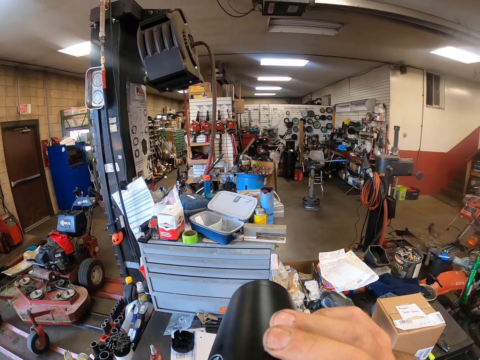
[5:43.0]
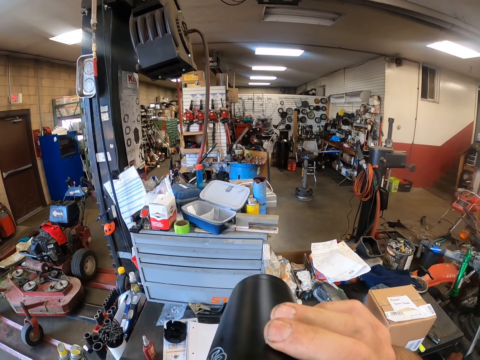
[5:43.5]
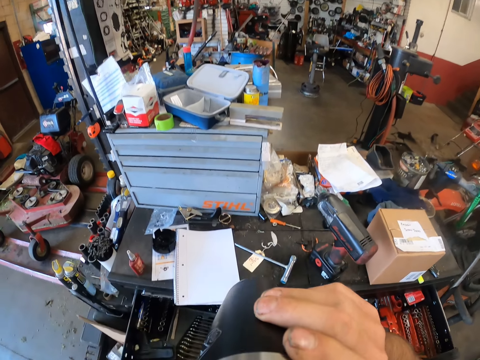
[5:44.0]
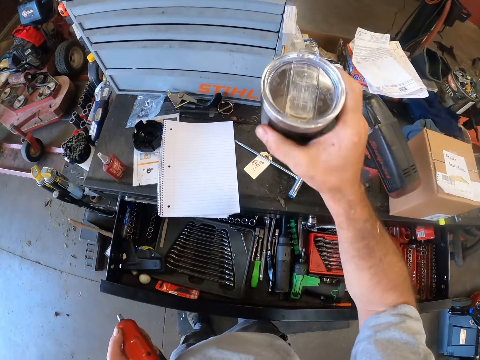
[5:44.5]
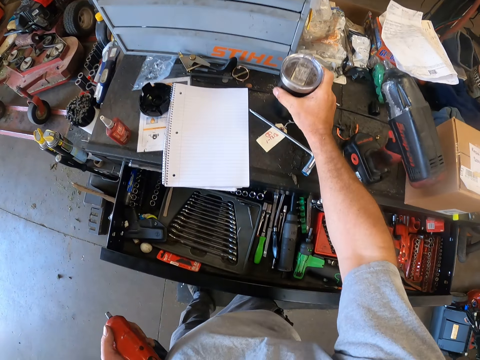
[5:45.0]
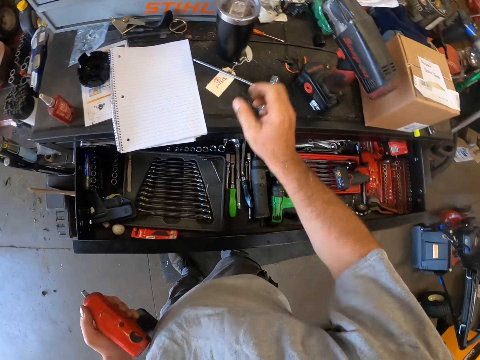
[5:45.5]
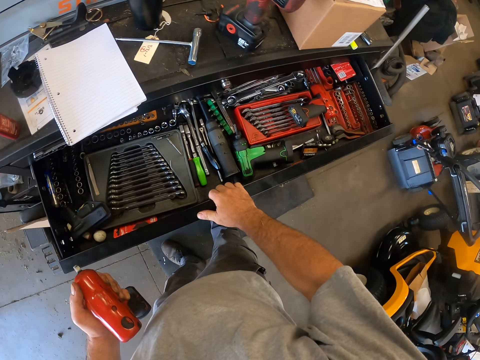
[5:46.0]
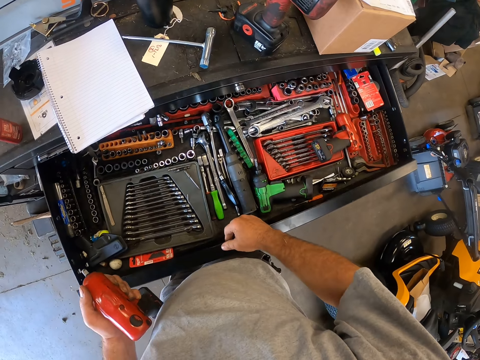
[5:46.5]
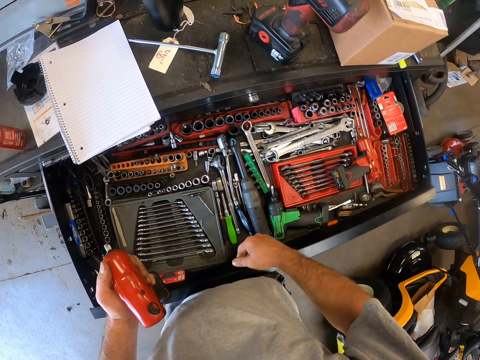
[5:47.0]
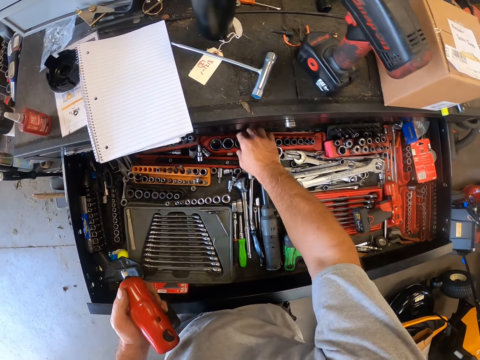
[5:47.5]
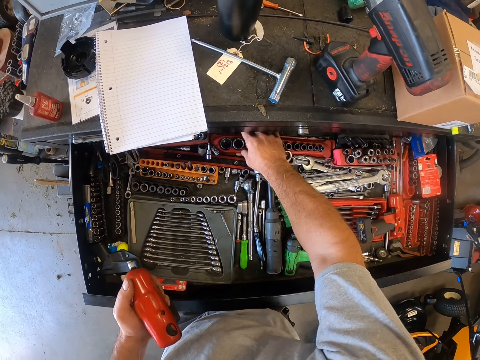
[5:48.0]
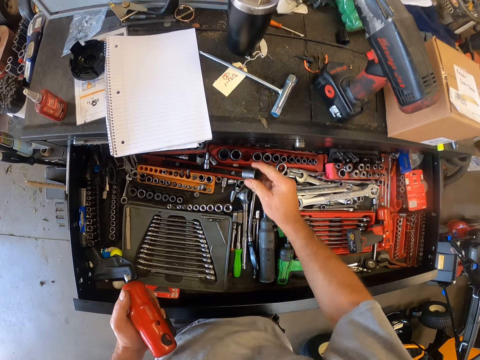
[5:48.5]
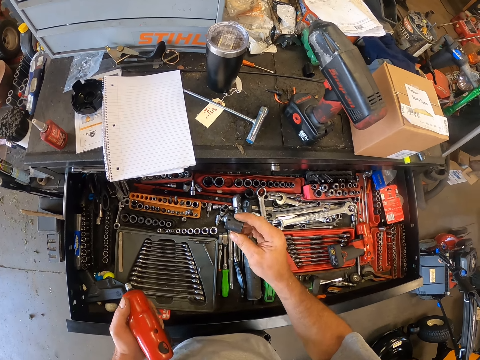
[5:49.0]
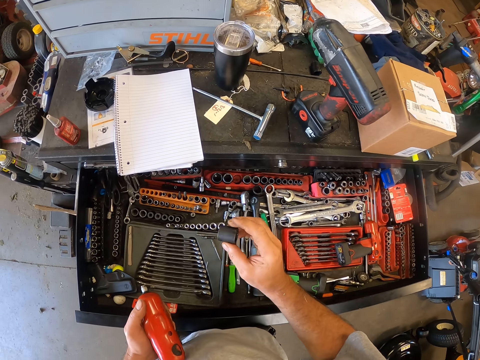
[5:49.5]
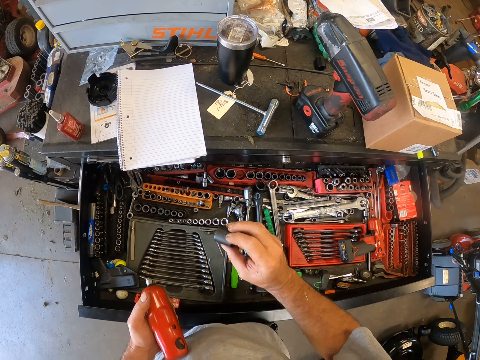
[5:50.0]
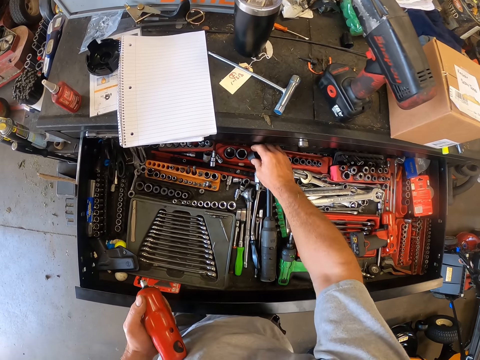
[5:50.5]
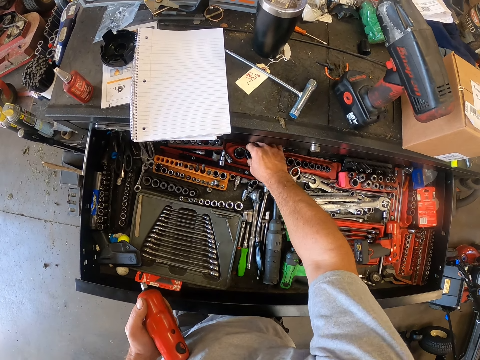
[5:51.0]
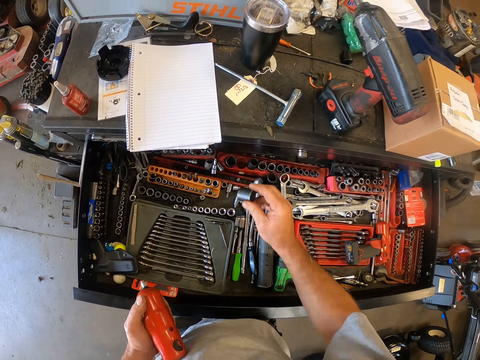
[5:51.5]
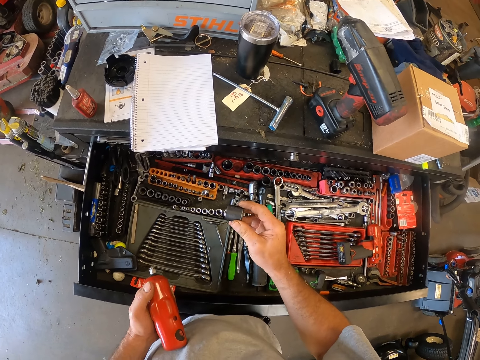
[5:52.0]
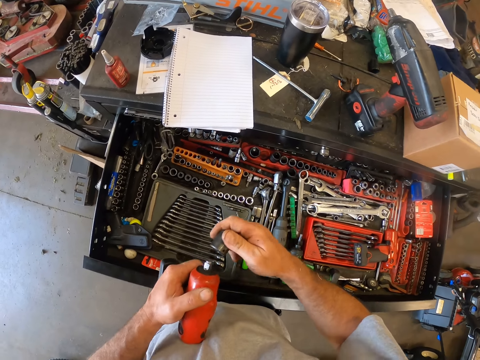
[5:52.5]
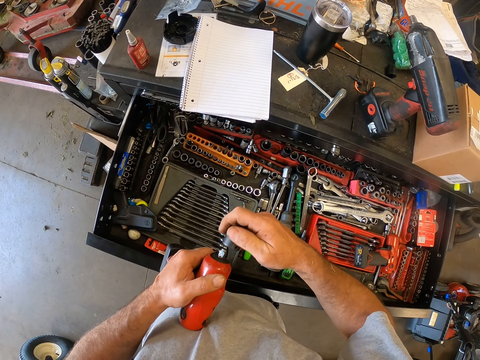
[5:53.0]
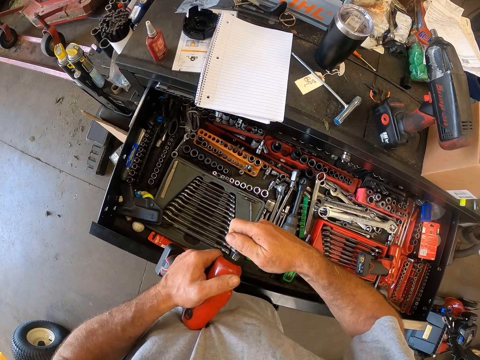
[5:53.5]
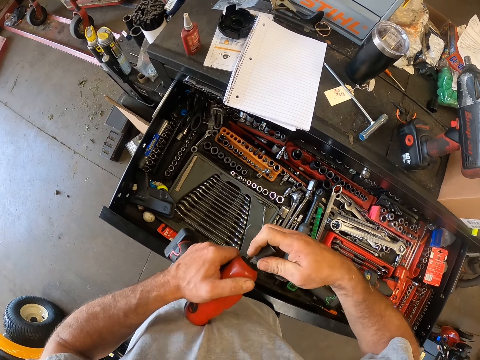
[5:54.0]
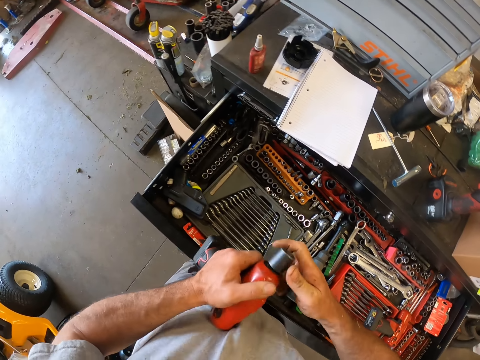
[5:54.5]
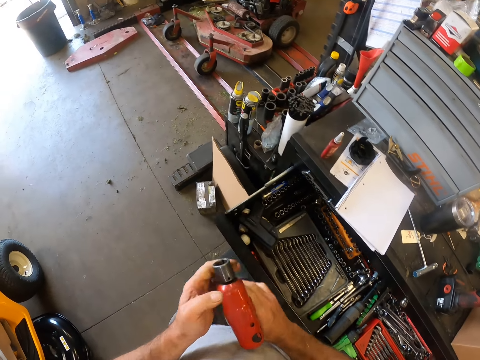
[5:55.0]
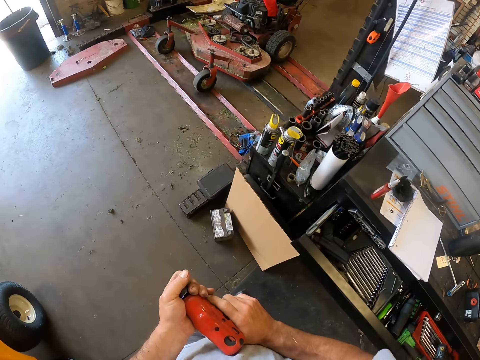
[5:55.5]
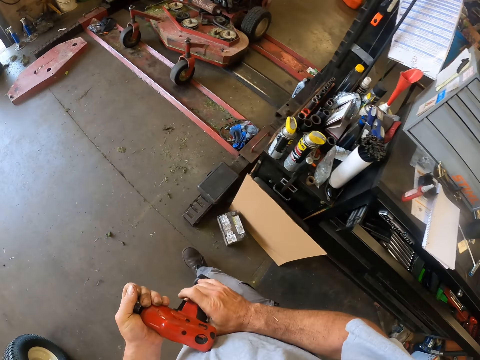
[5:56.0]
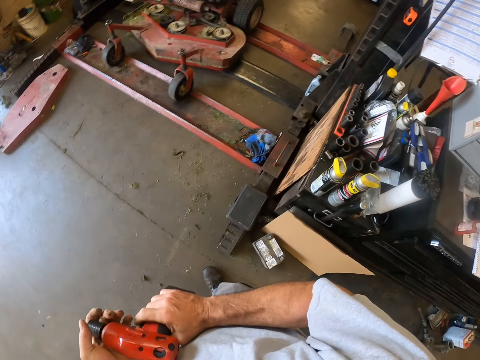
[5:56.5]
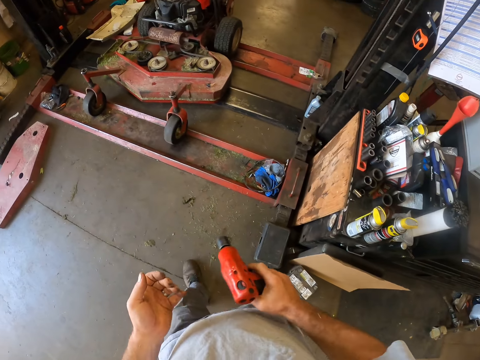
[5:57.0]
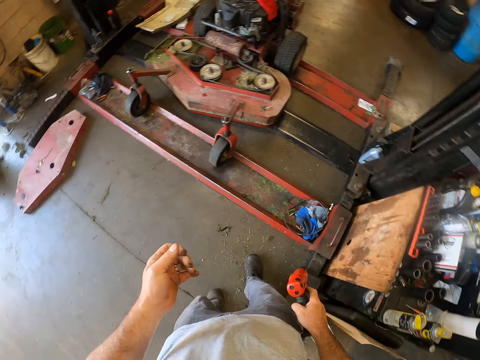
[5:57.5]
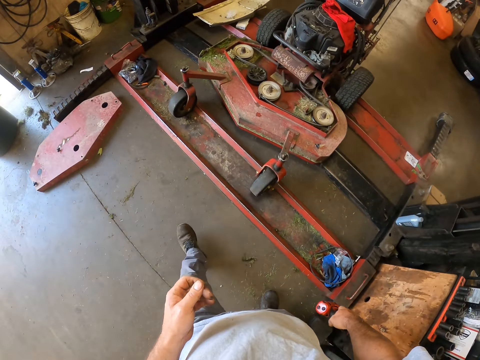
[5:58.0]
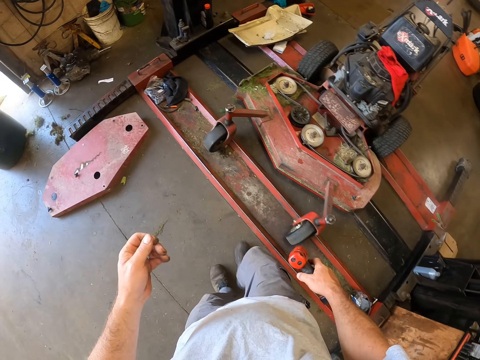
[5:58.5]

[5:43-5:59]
The camera wearer places the cup on the table. He pulls a drawer of tool kits with his right hand. He picks a bolt remover or wrench socket from the tool kit. He looks at the wrench socket. He returns the bolt remover to the tool kit. He picks another bolt remover from the tool kit. He looks at the wrench socket. He fixes the bolt remover in his hand on the wrench's bit. He walks towards the side of the lawn mower.

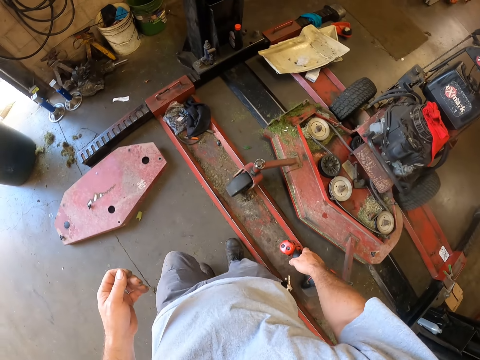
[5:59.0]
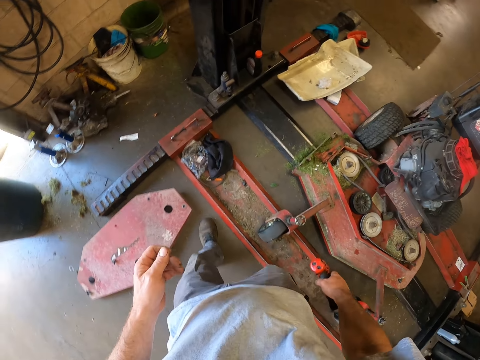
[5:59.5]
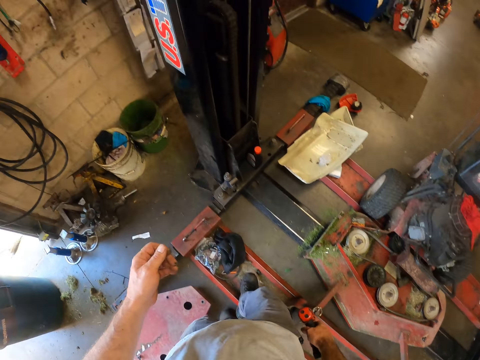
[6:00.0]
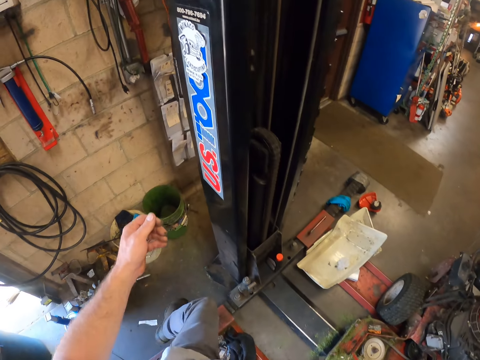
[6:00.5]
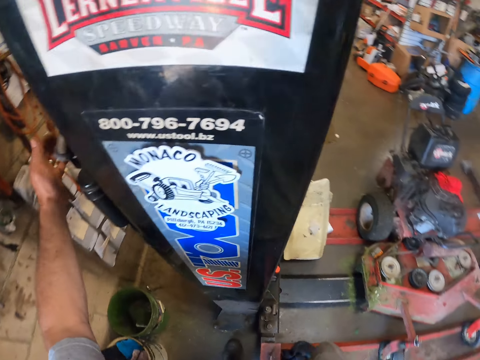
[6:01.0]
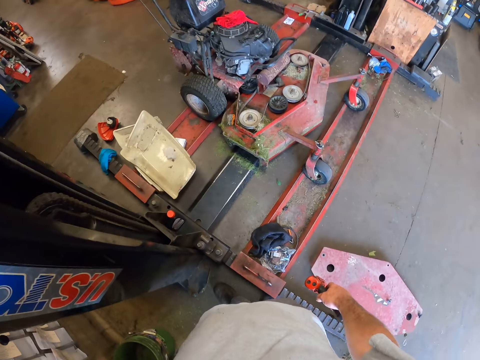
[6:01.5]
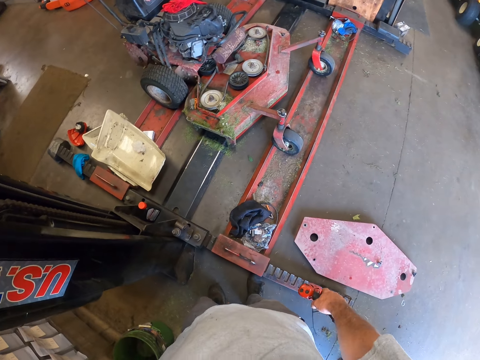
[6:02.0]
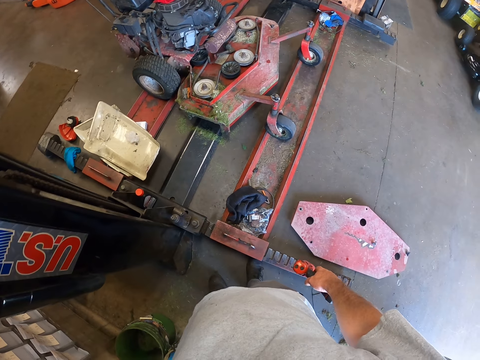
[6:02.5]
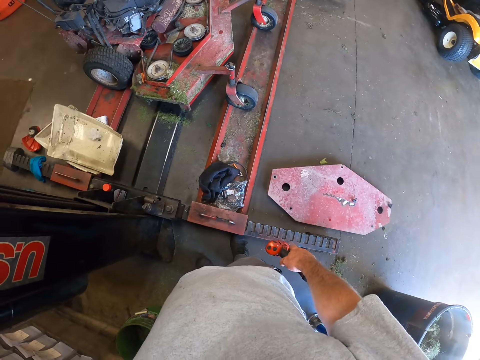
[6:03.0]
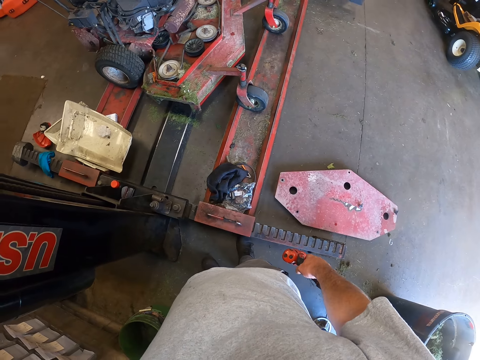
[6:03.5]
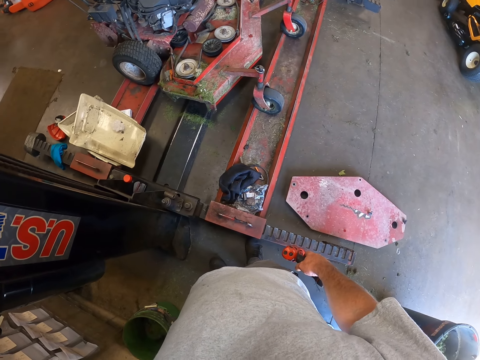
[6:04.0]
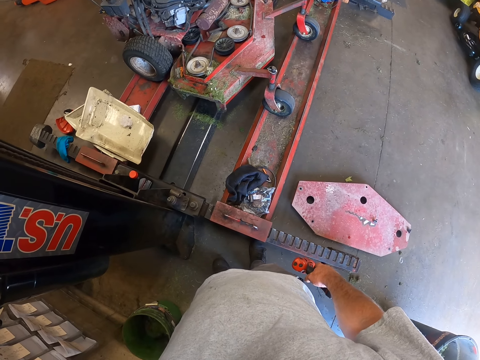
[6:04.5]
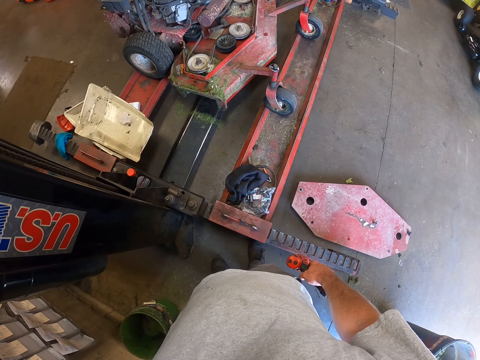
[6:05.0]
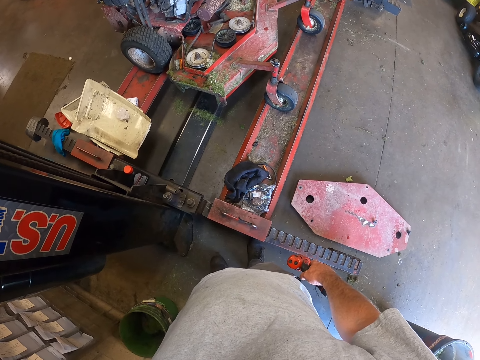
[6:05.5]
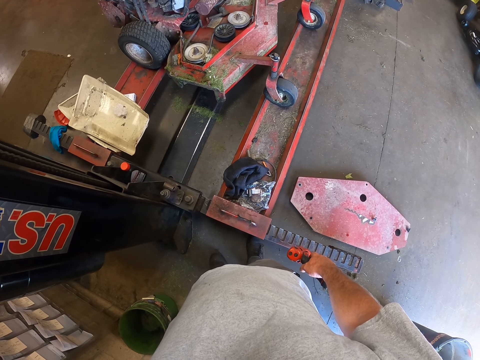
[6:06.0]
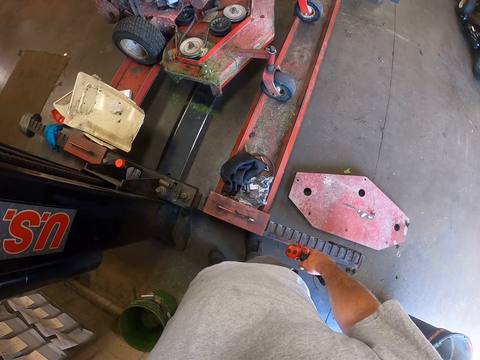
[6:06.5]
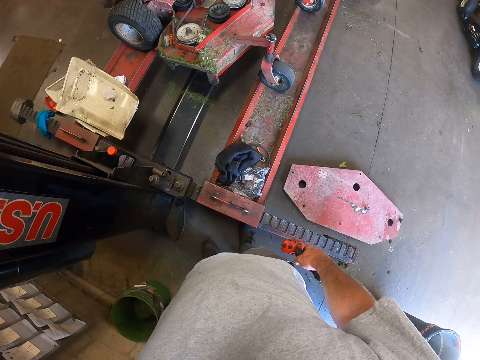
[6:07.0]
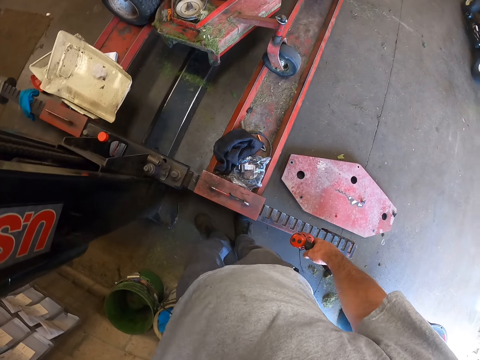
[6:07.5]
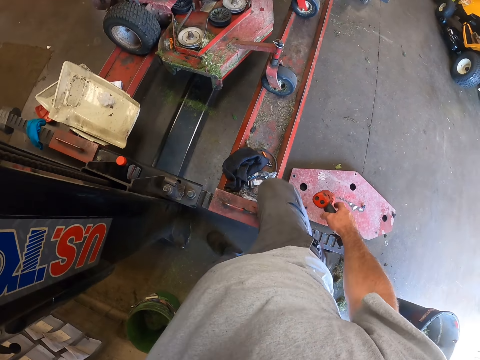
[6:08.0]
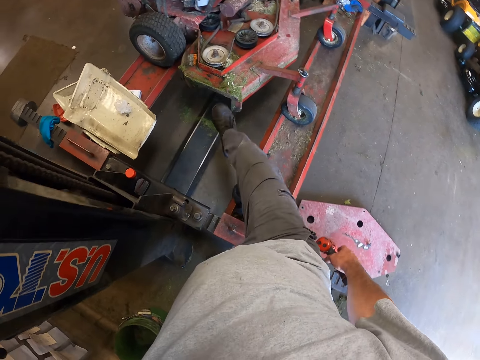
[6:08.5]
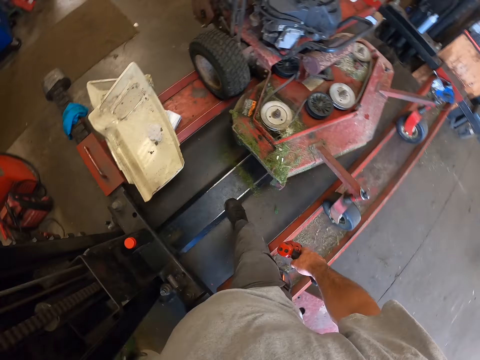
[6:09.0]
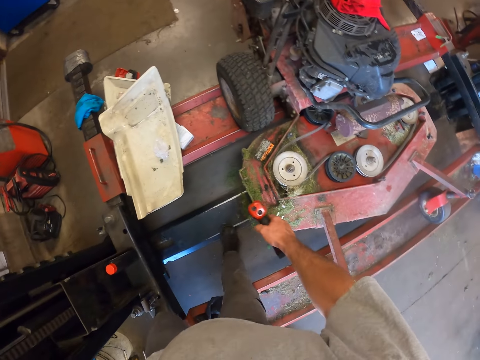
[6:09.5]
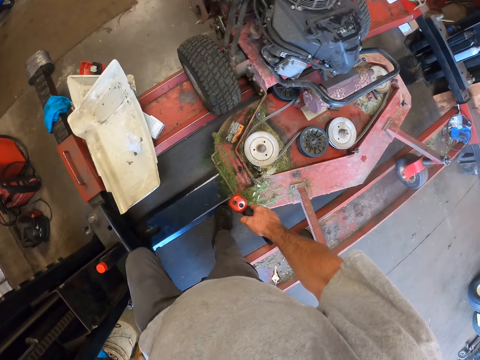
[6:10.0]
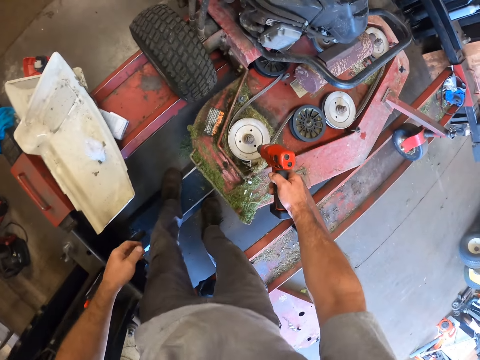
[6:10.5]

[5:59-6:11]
The camera wearer stretches a hand and turns around. They lift the work bench from the floor with a button. They move backwards and look around. They move forward. They step between the workbench.
